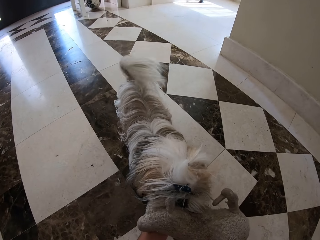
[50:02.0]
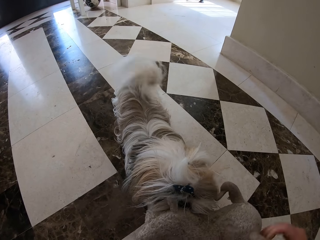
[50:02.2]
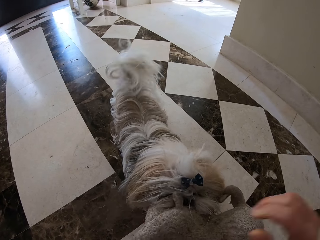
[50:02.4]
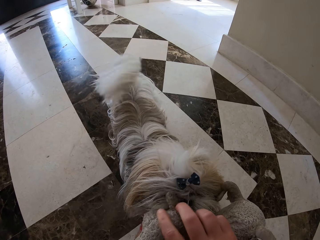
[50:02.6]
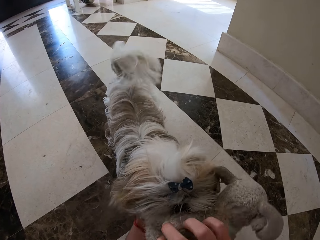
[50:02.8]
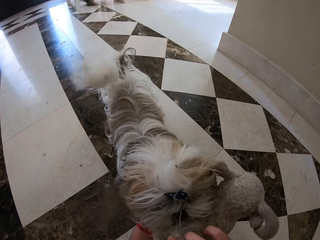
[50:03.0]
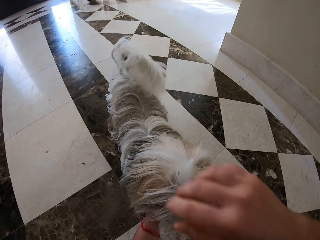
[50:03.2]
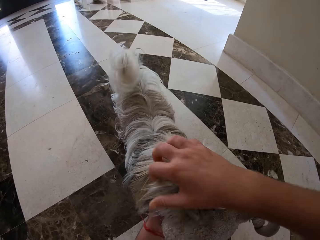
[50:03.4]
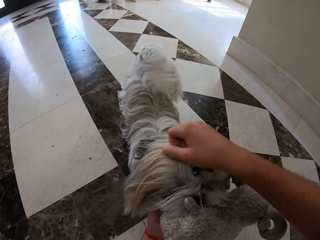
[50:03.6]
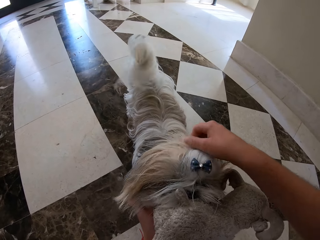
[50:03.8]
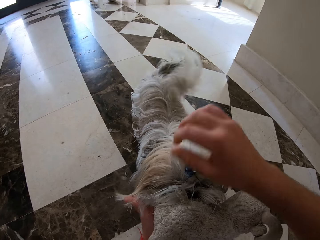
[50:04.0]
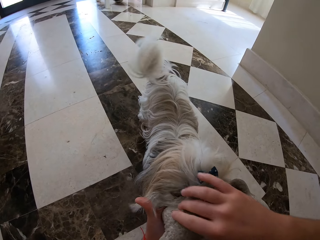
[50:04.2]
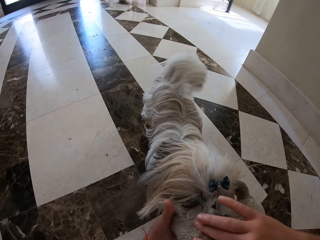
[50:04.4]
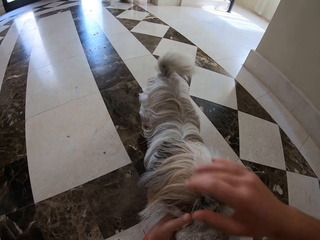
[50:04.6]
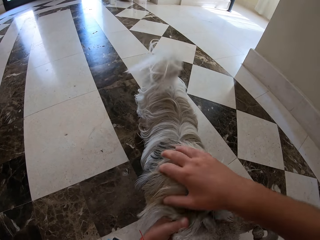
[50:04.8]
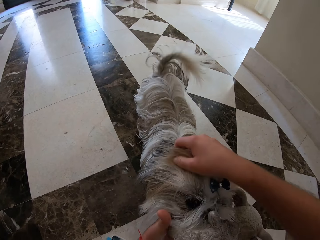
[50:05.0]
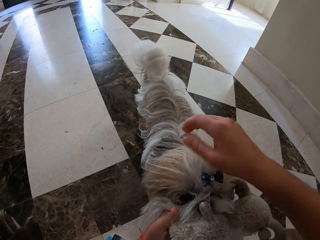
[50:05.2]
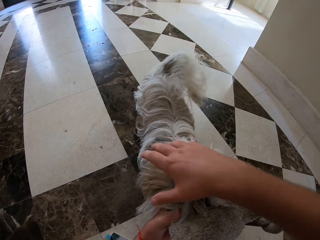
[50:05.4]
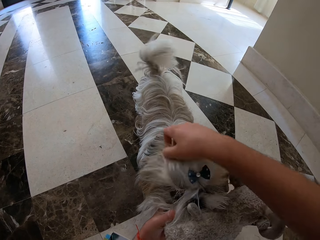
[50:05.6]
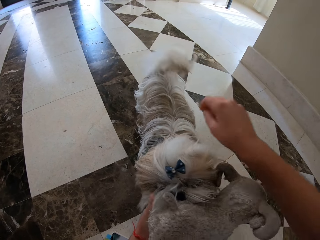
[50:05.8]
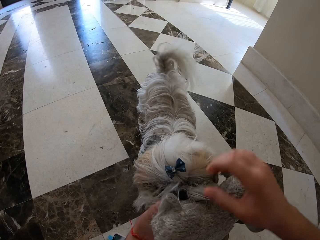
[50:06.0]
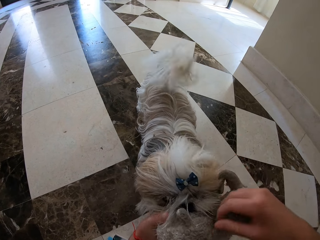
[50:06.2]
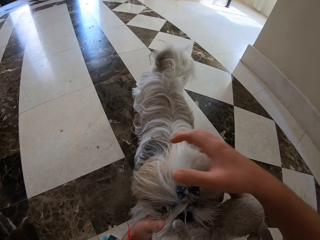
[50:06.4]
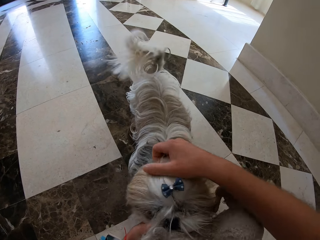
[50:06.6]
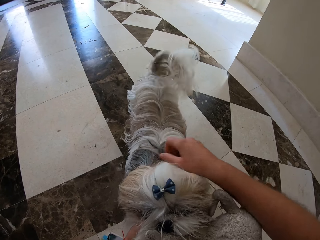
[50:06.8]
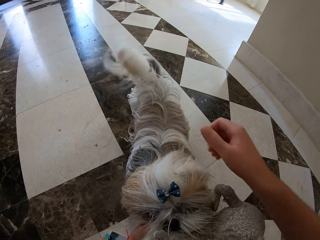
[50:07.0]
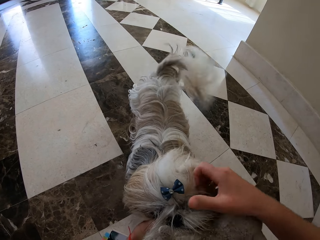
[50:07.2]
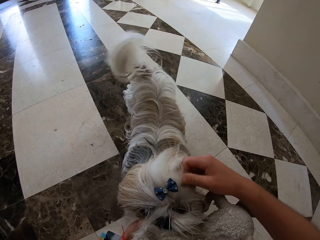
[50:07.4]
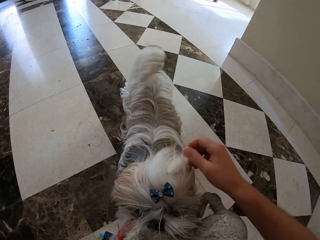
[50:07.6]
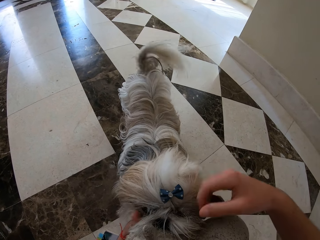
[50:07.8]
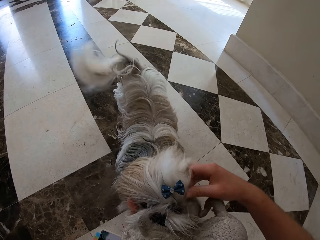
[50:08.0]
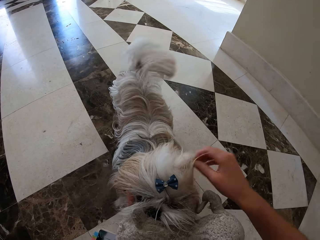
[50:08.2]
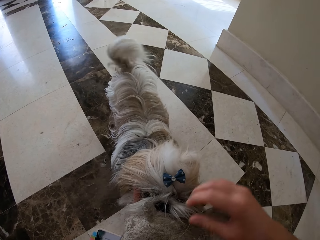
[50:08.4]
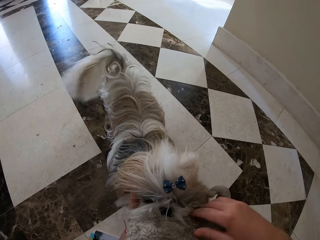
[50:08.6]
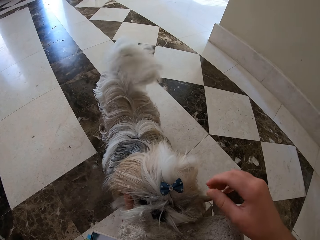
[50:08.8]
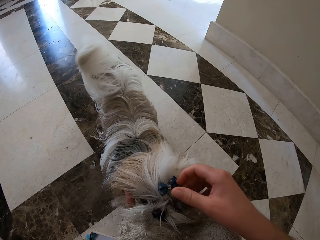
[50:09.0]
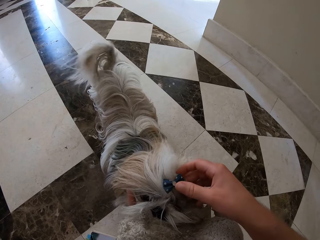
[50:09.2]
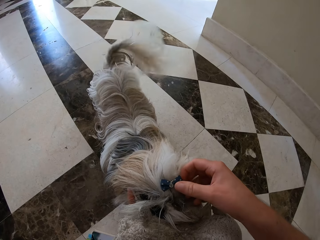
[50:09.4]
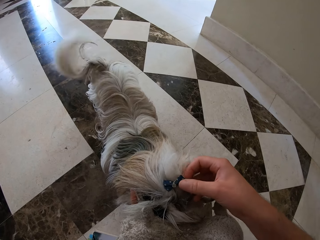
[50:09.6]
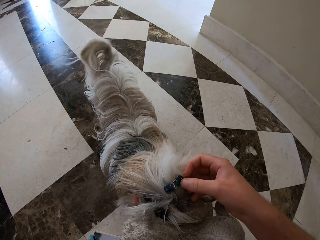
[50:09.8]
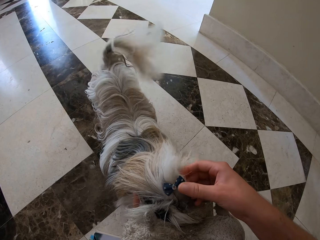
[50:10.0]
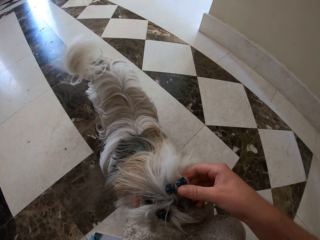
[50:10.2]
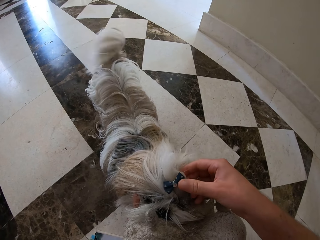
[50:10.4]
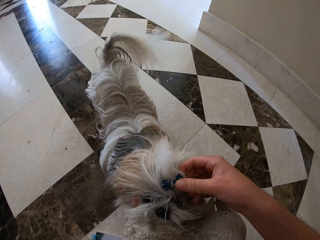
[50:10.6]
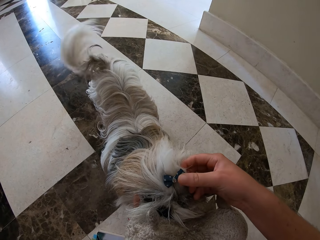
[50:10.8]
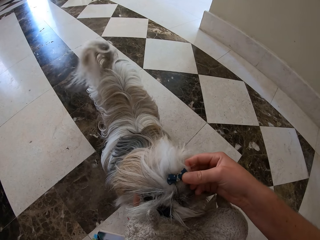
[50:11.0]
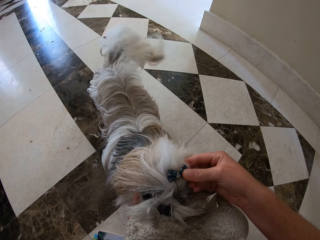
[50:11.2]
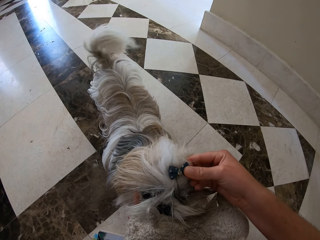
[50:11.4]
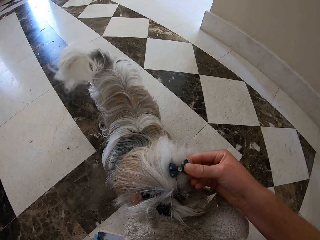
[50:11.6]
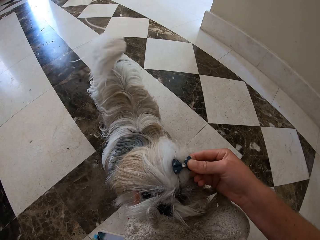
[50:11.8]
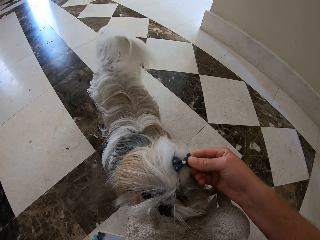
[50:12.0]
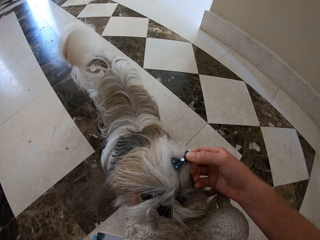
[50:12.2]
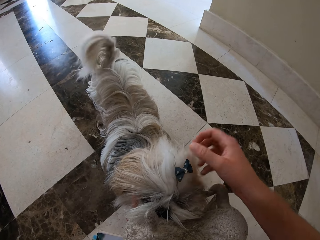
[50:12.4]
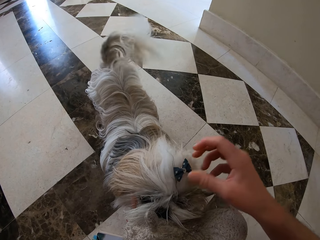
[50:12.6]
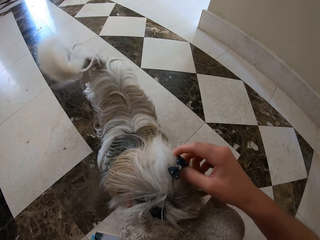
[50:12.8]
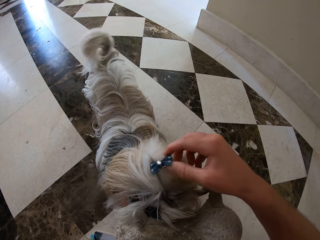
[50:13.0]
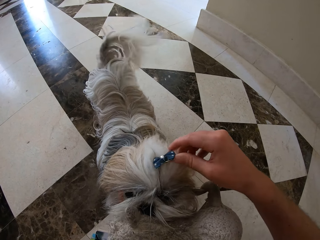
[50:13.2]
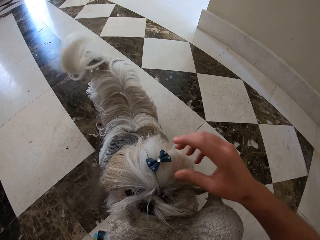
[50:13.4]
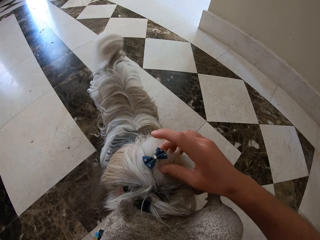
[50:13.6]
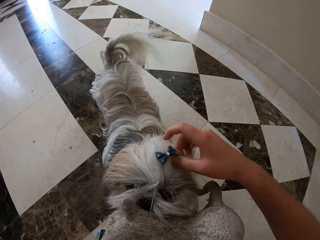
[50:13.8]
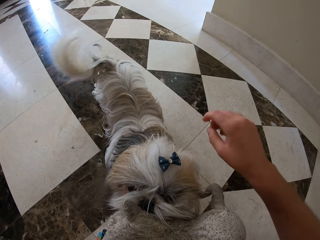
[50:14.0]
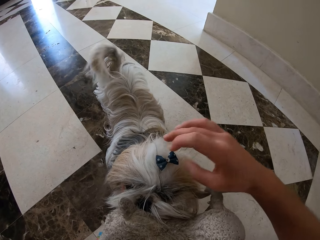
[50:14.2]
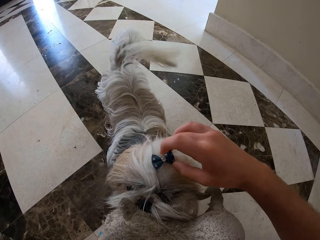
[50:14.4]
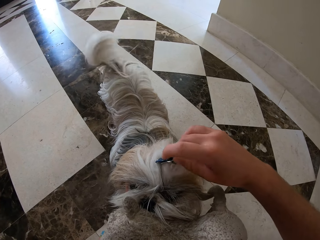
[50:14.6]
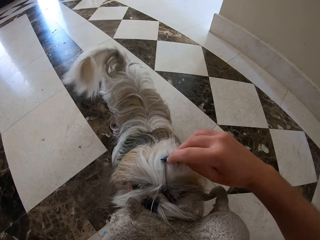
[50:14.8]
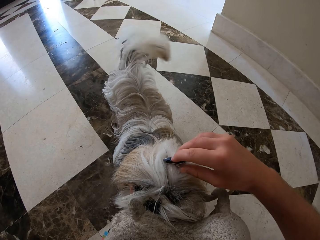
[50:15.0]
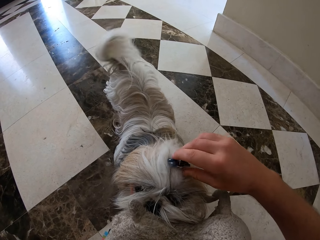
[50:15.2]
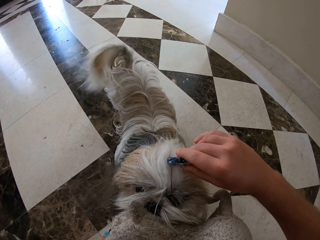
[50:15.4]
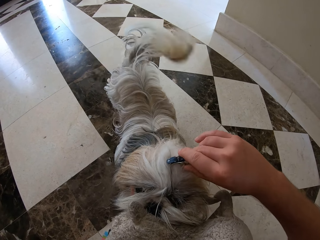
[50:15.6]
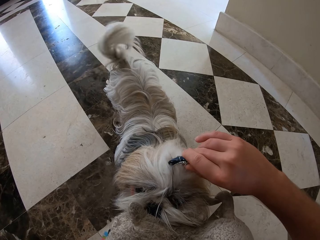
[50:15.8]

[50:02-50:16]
The camera wearer touches the dog. He combs the puppy's fur with his hand. He removes the hair clip on the fur.

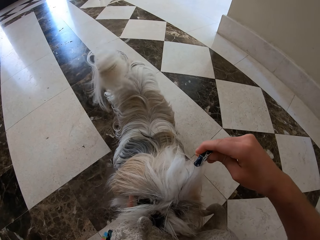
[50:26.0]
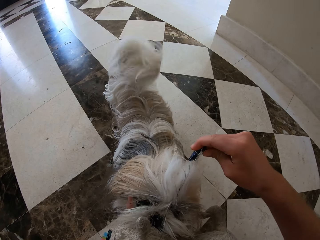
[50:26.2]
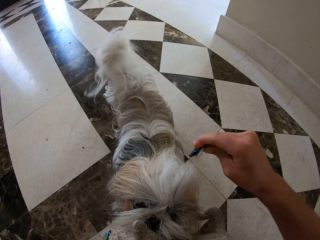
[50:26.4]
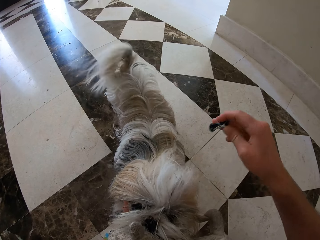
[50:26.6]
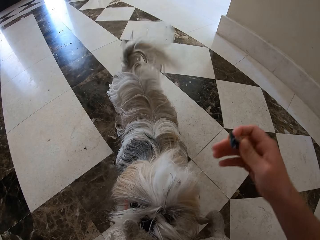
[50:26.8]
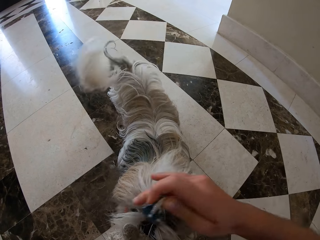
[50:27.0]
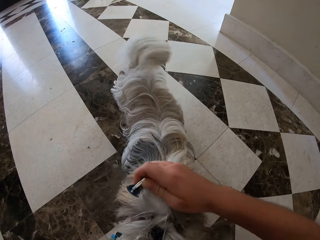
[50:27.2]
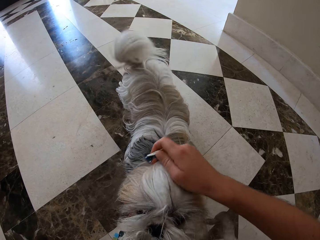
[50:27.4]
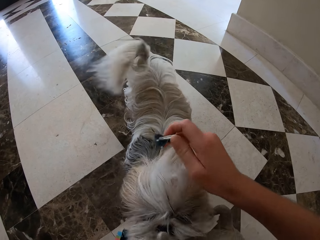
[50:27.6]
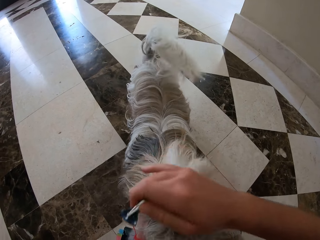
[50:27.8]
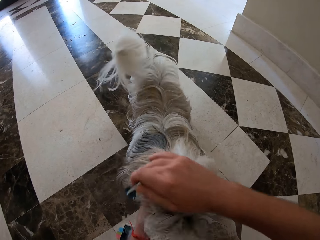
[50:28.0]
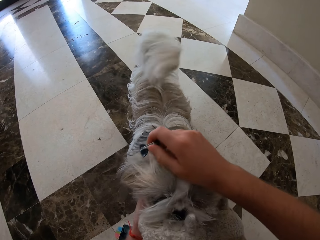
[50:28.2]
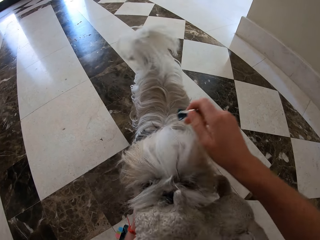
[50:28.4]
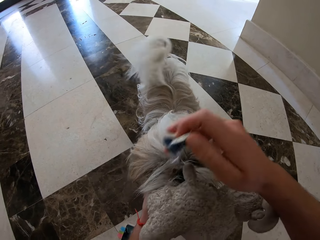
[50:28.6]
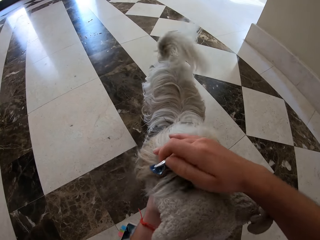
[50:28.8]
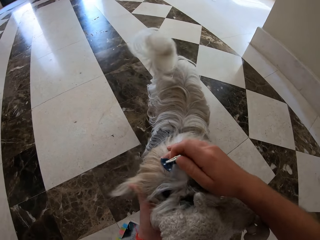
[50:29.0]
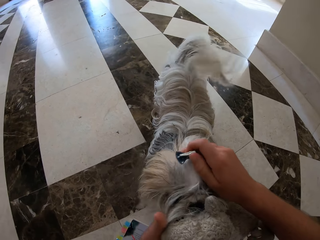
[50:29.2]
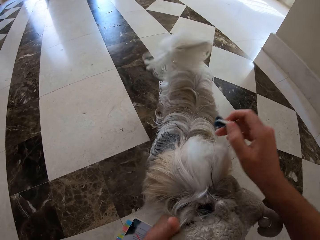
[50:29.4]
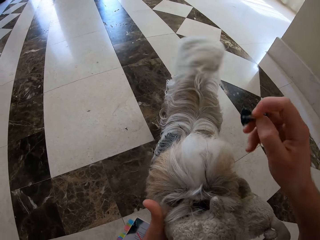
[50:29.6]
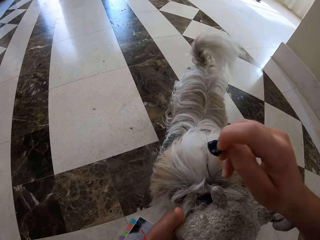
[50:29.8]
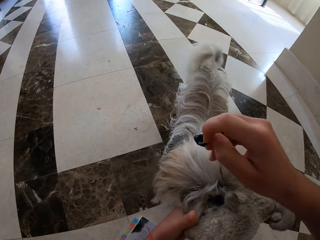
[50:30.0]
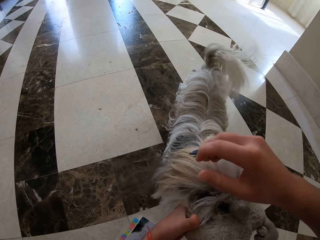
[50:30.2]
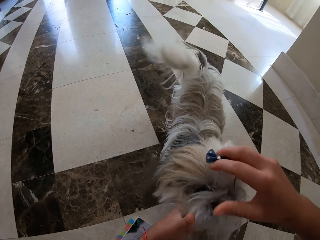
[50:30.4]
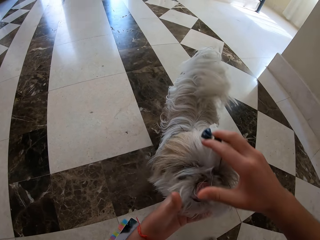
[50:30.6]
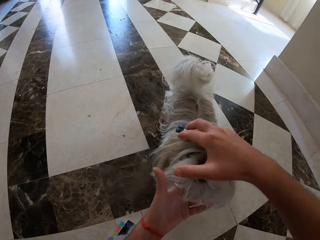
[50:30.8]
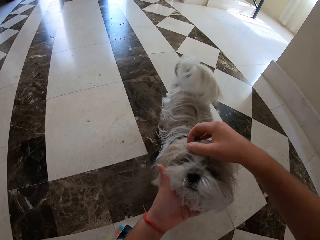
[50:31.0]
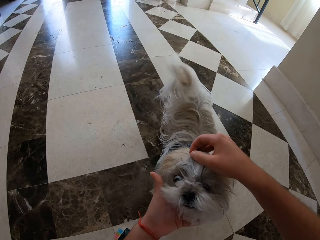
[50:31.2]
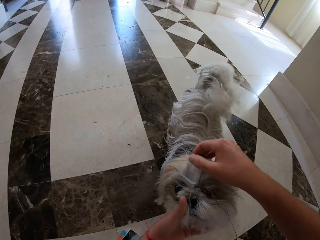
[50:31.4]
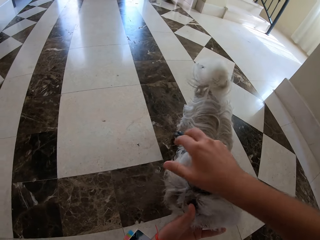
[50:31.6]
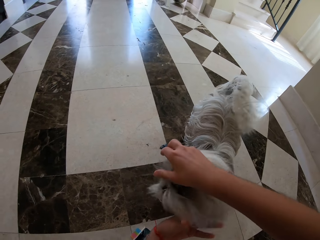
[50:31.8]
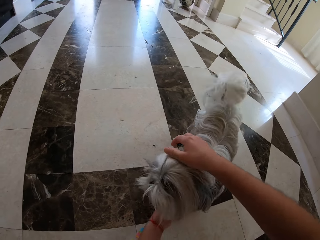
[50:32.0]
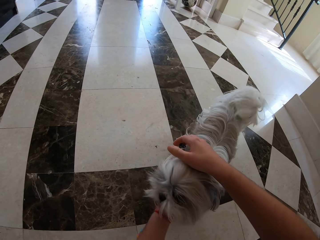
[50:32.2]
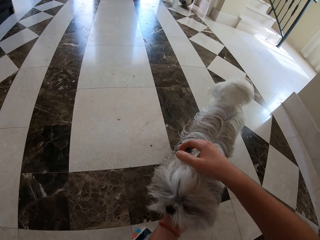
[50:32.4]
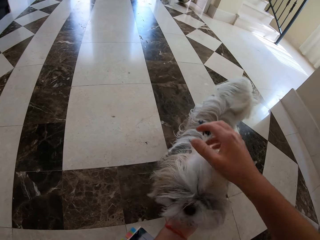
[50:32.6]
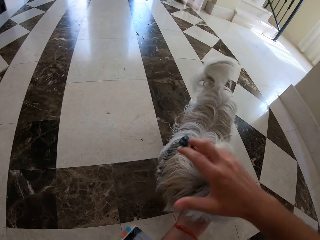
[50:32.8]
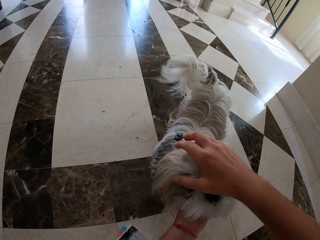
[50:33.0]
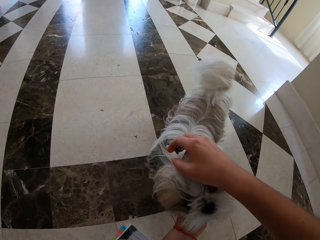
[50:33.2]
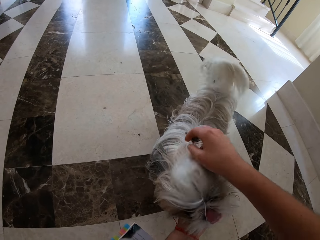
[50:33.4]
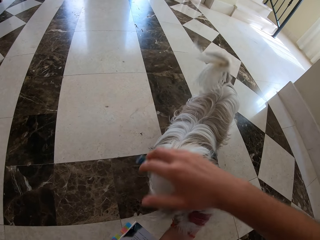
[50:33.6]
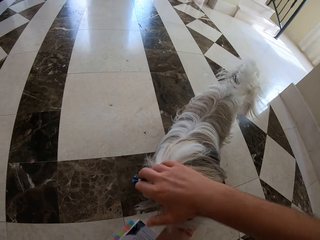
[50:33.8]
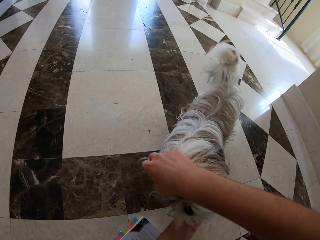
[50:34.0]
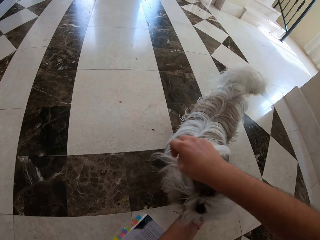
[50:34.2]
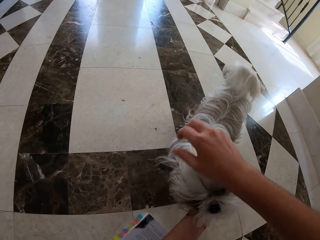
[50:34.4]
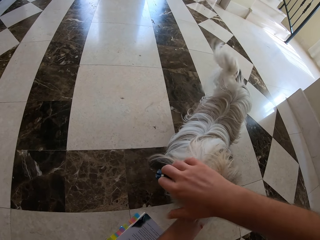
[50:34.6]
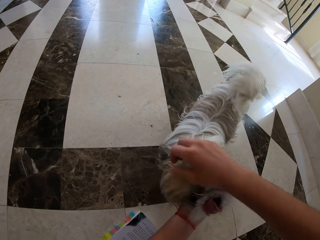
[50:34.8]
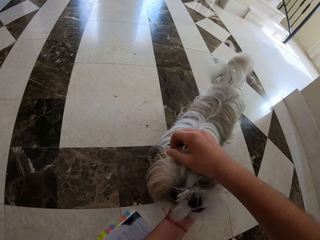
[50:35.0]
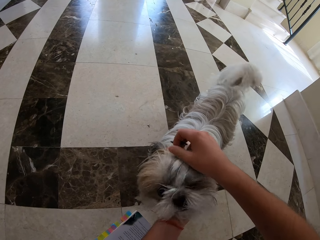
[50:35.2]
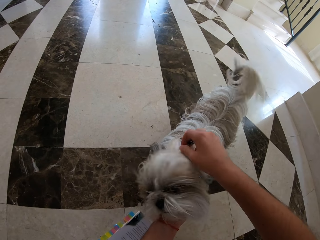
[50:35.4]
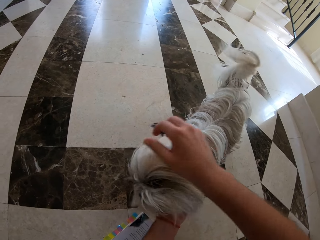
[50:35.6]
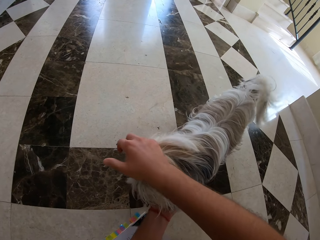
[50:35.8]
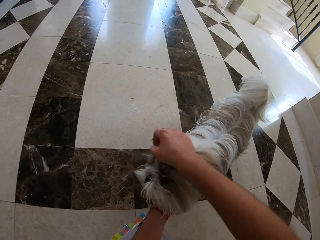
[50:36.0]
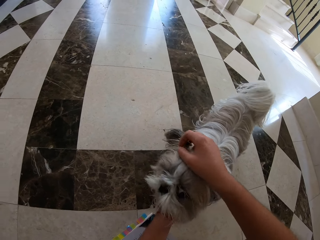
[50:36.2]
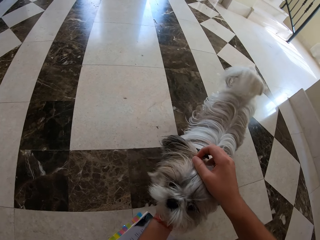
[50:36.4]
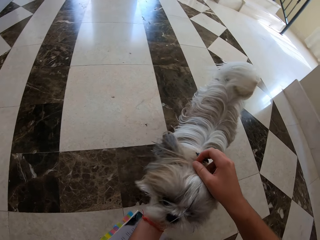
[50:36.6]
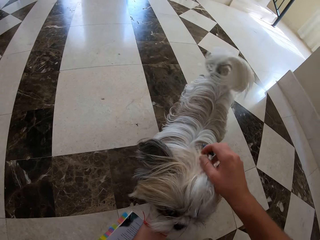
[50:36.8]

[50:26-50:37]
The camera wearer removes a hair clip from the puppy's fur. He touches the dog. He combs the puppy's fur with his hand.
